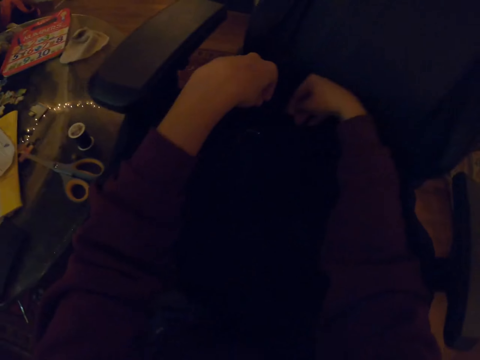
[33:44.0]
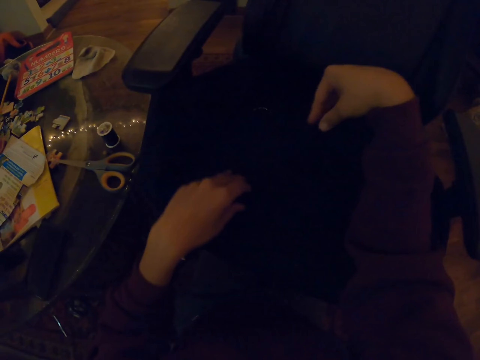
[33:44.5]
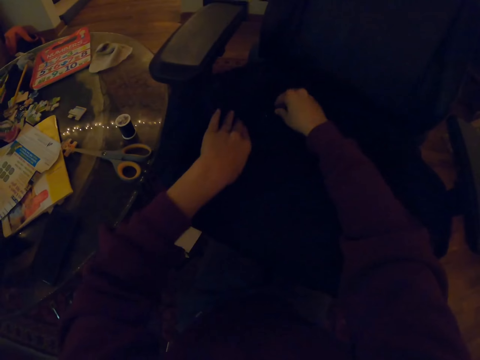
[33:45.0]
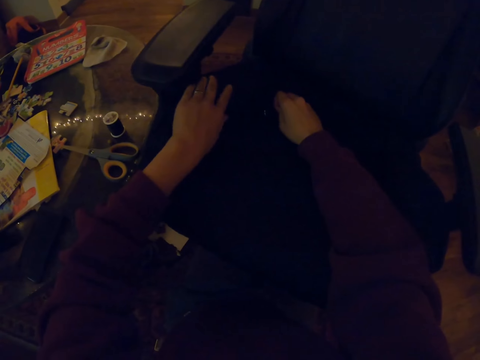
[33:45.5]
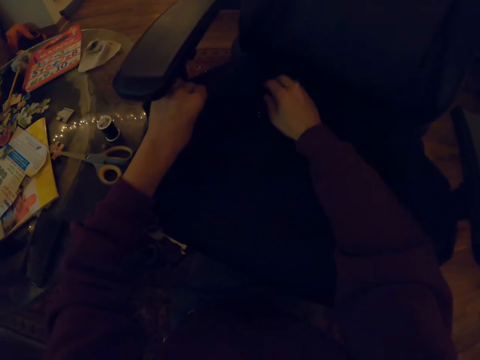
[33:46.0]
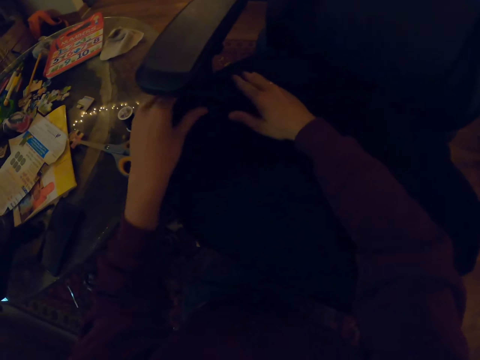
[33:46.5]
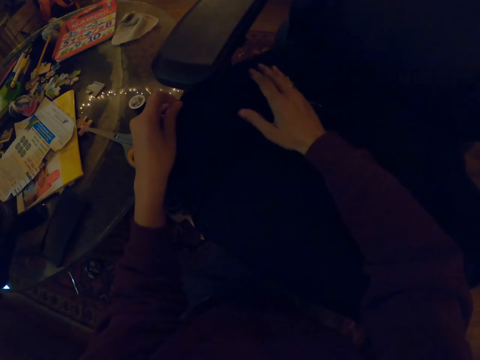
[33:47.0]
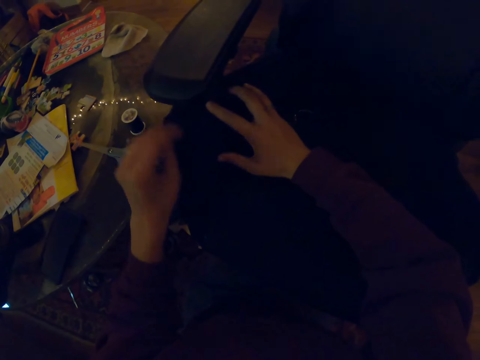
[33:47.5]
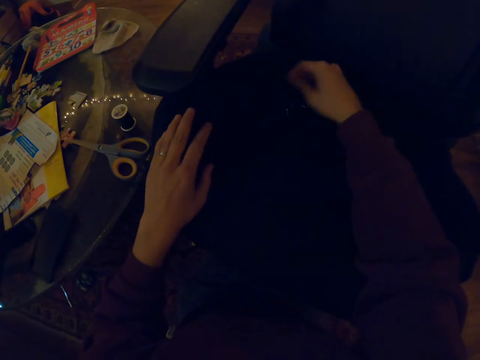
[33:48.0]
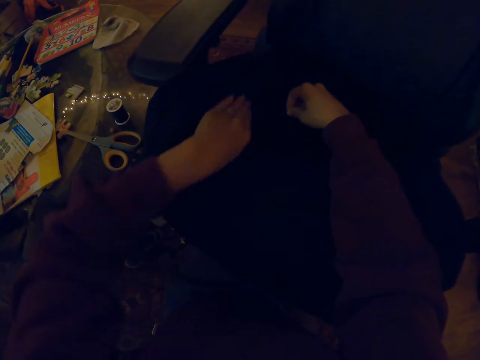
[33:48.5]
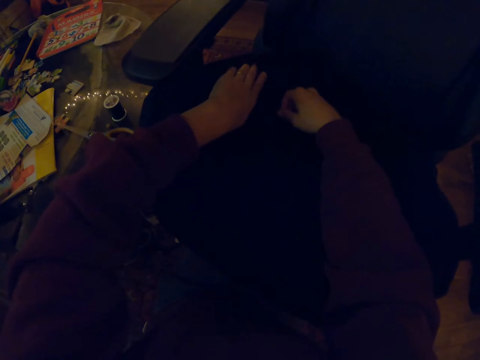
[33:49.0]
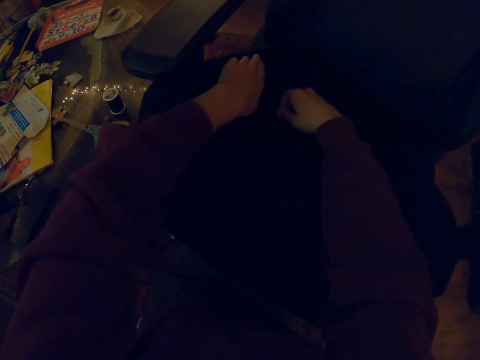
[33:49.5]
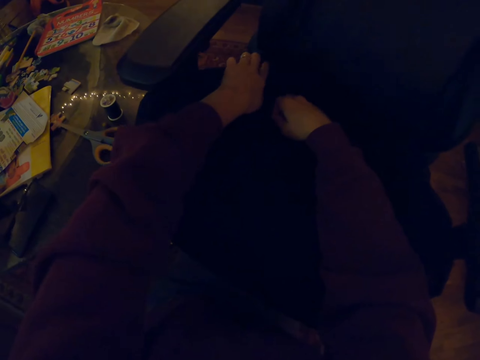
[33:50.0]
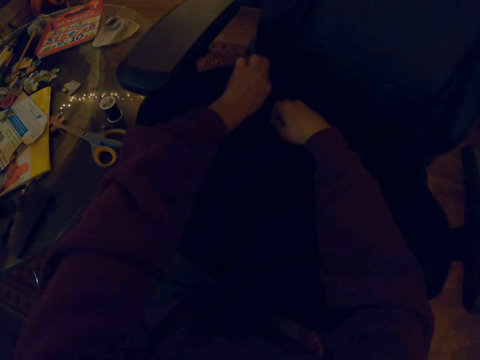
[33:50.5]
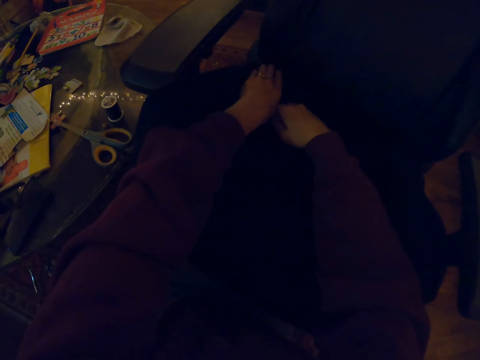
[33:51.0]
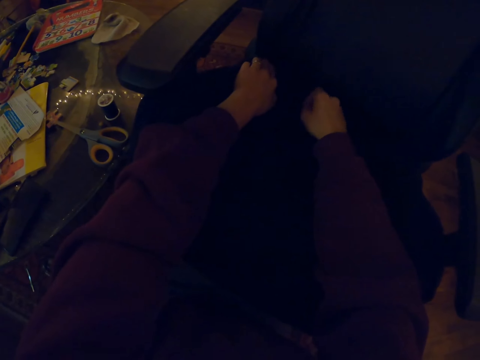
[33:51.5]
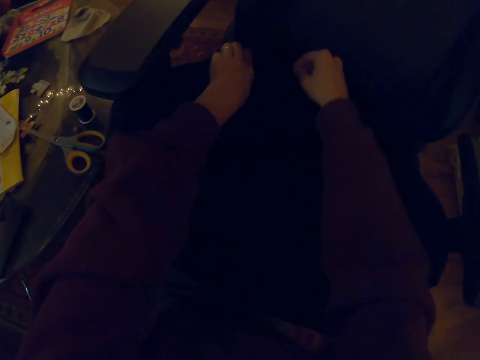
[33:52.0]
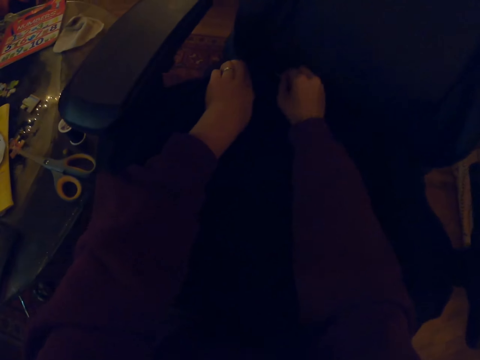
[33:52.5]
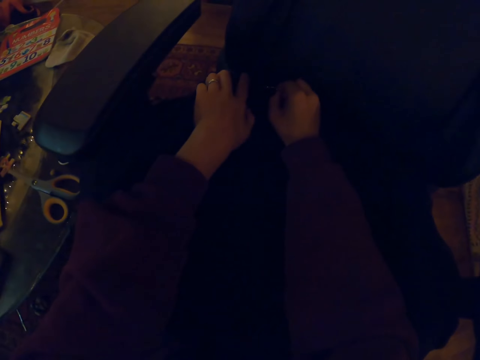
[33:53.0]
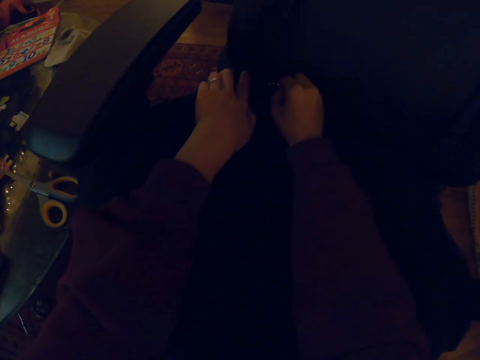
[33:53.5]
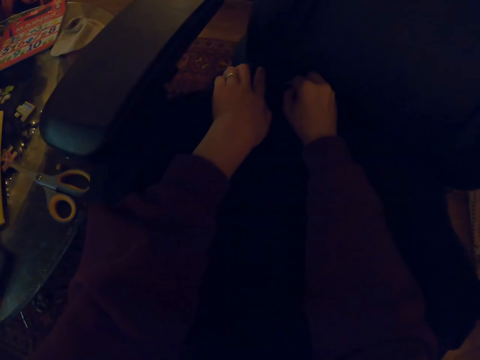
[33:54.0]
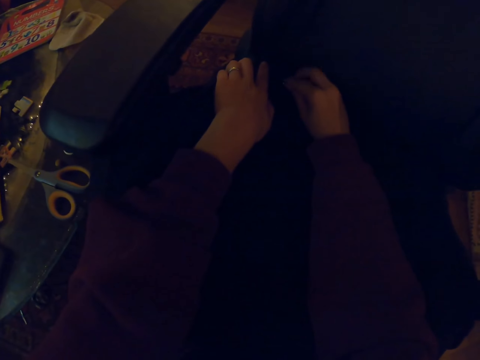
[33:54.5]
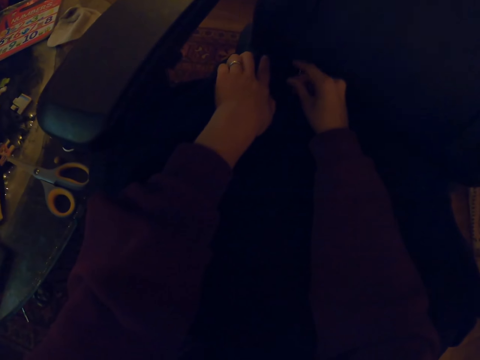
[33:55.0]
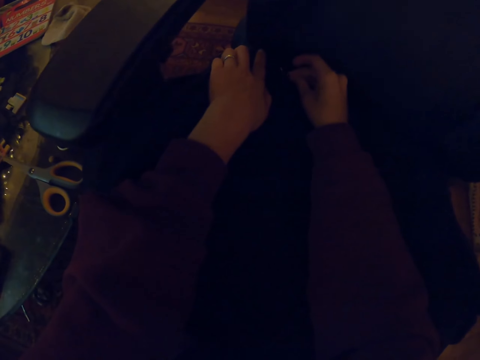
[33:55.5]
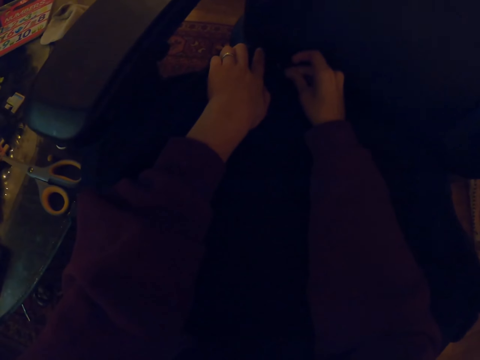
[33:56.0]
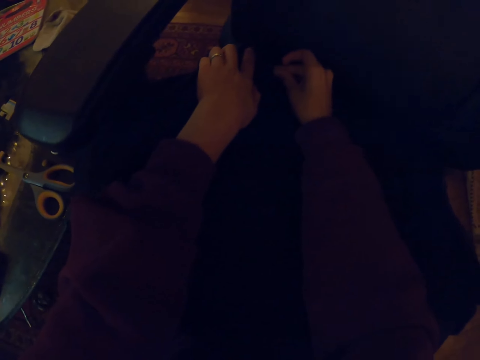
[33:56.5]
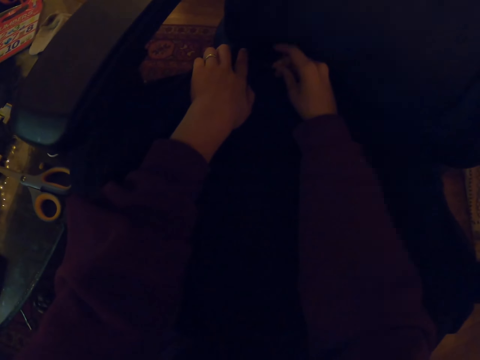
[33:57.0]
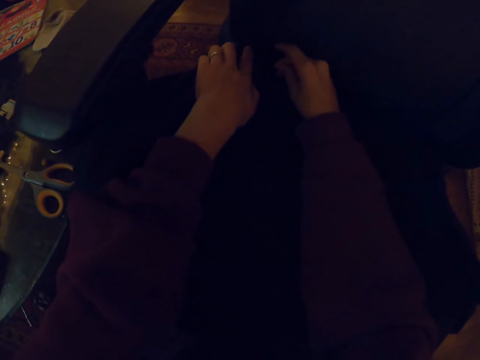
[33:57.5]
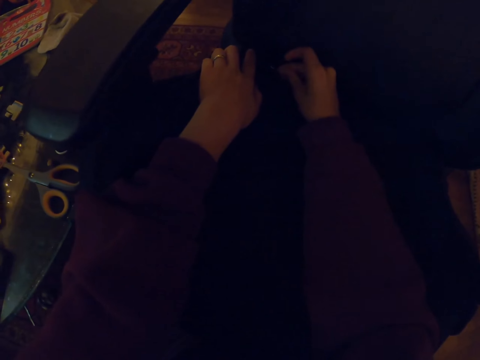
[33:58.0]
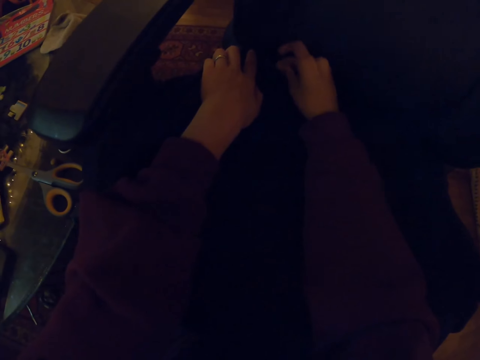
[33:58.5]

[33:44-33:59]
The camera wearer picks up a needle. They make a seat cloth on the form. They weave a chair cloth. They stitch the chair with a curved needle.

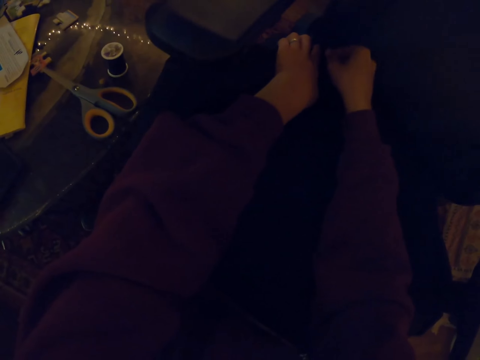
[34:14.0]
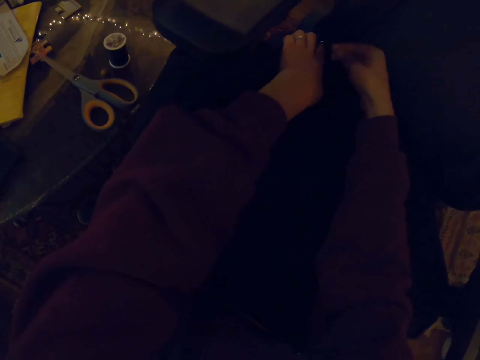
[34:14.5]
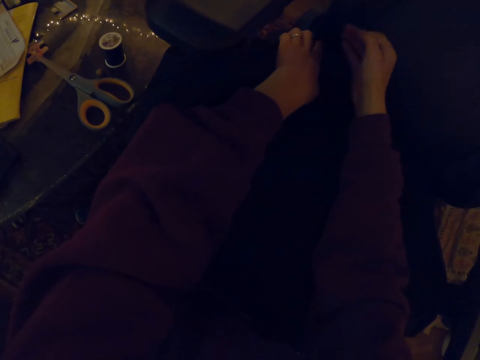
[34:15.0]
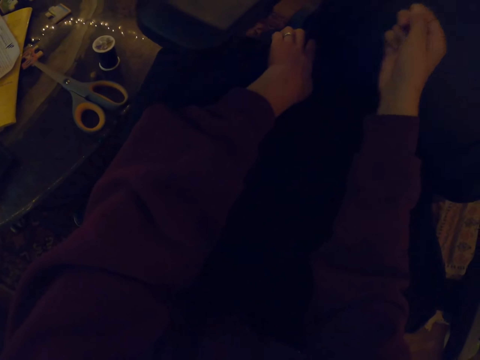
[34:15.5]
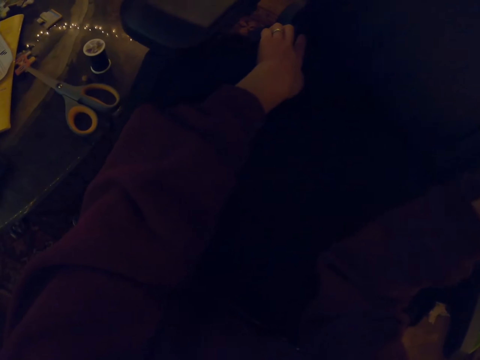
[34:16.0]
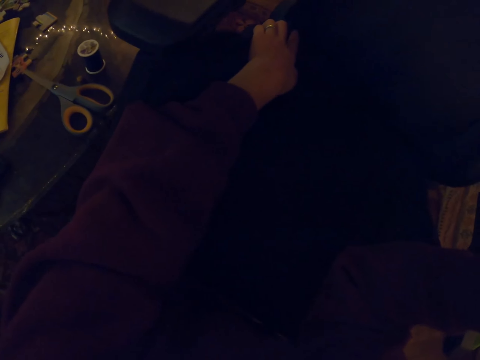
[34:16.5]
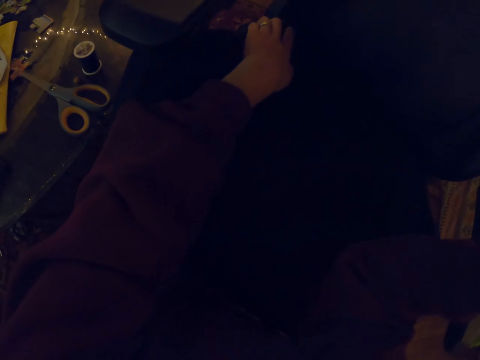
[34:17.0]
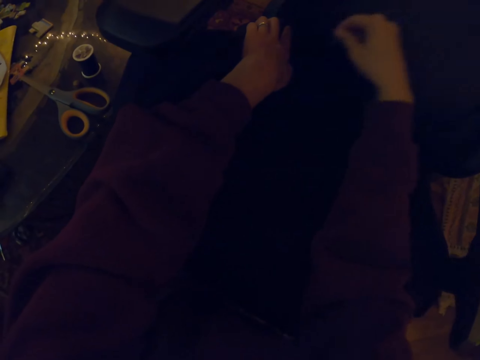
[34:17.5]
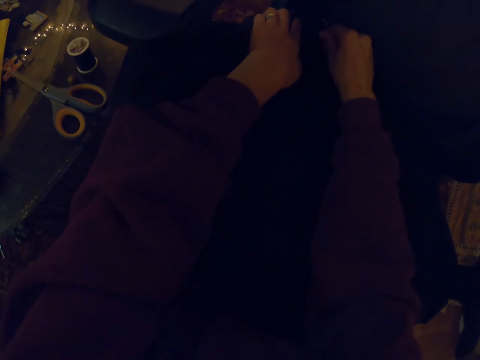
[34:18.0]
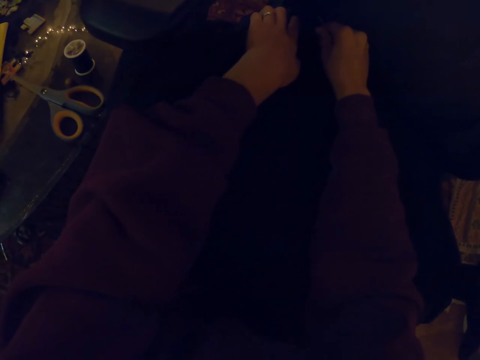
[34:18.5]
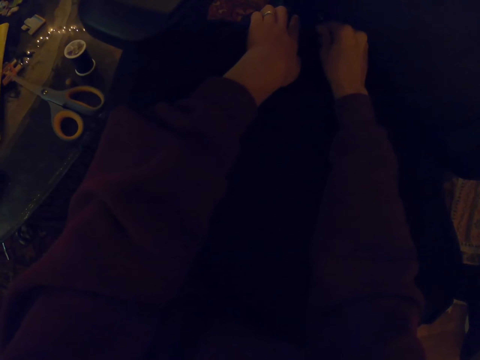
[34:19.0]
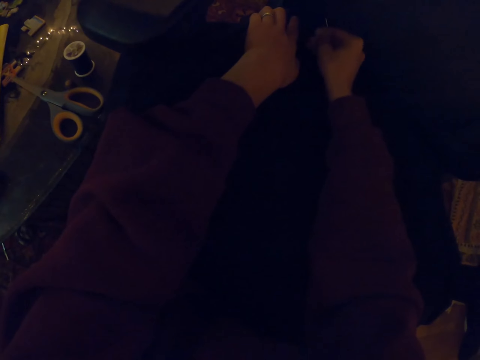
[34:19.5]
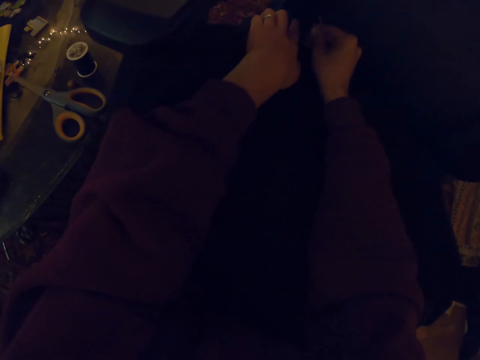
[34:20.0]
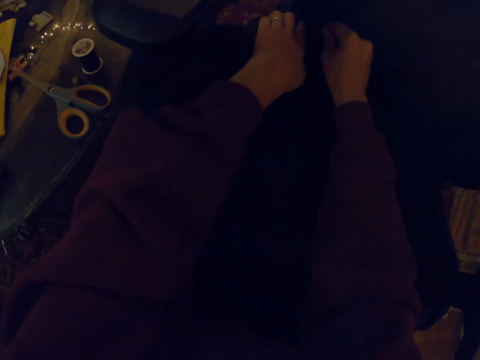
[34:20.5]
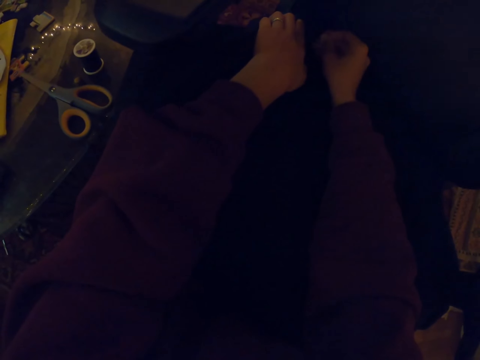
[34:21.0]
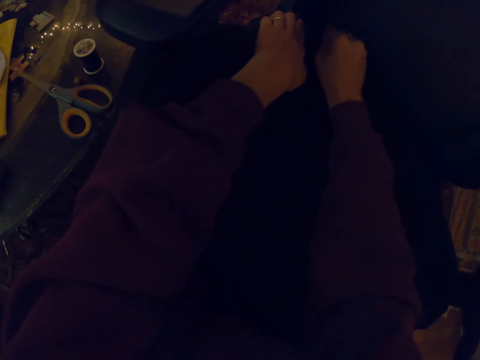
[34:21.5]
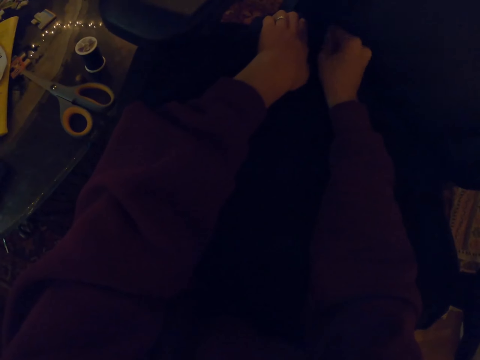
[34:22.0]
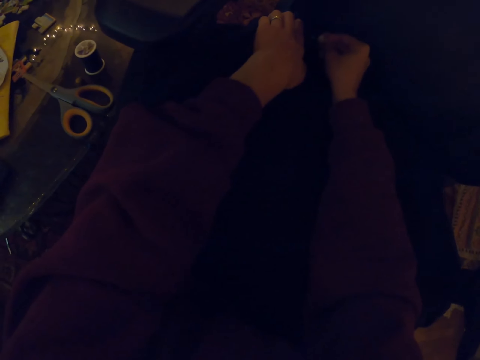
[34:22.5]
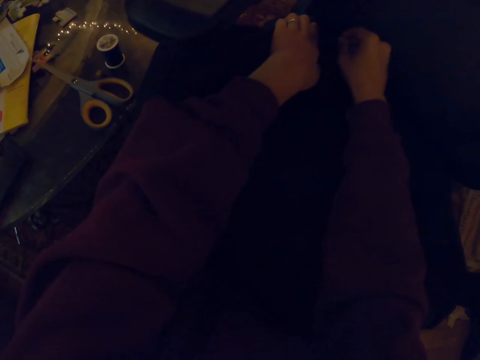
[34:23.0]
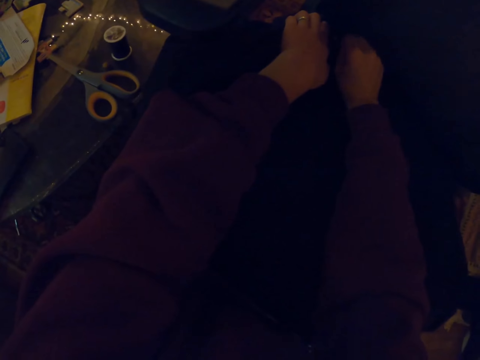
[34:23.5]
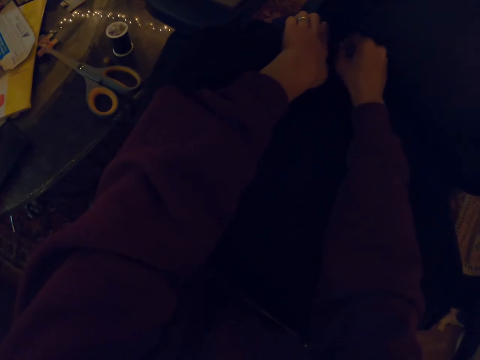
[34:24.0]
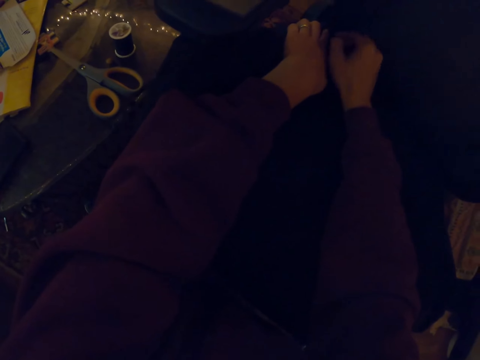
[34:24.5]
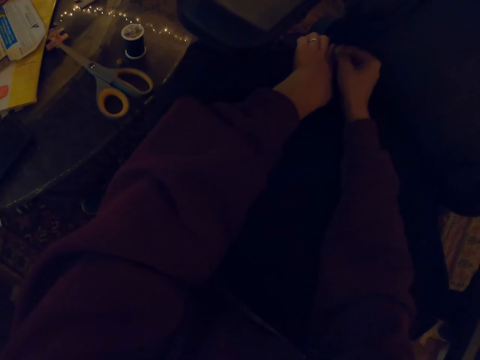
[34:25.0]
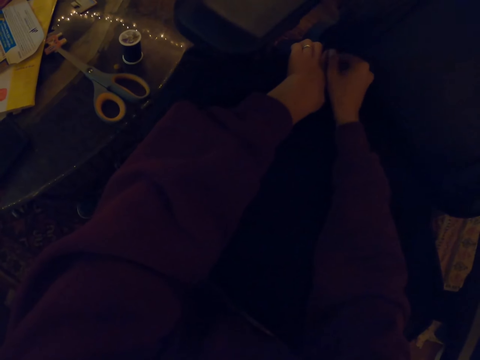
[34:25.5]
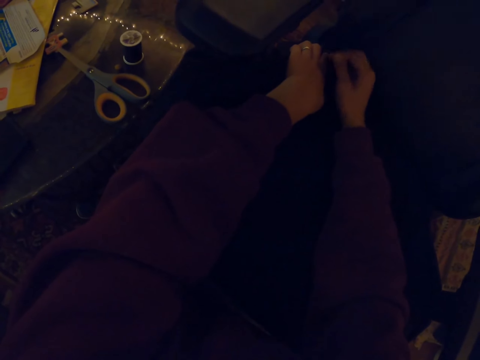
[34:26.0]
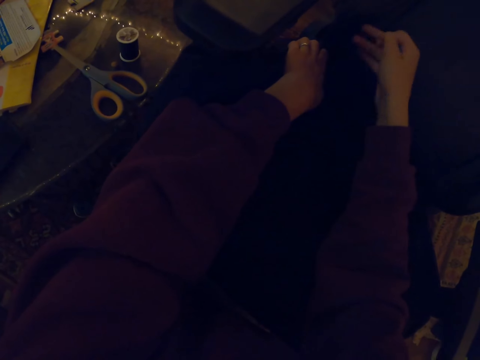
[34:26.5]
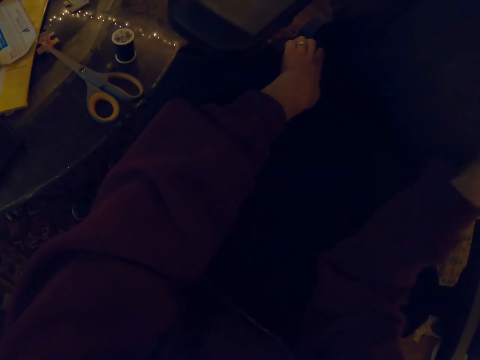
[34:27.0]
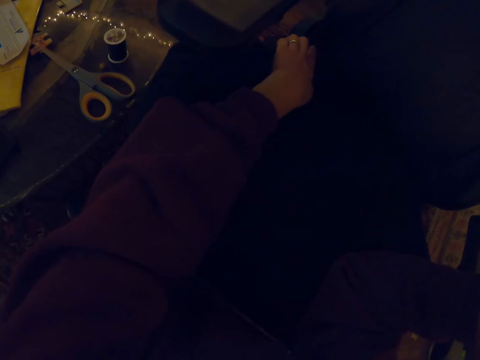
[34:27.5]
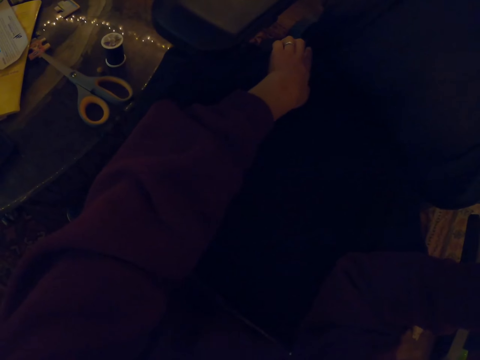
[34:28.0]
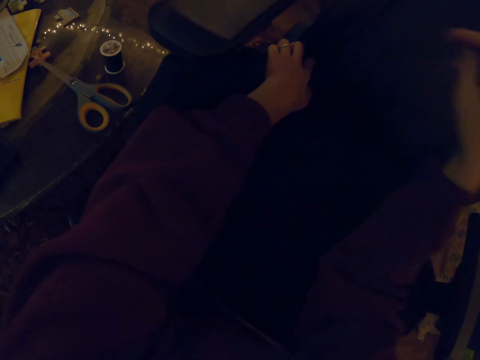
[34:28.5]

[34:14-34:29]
The camera wearer pulls a needle. They stitch a chair with a curved needle. They pull the needle.
